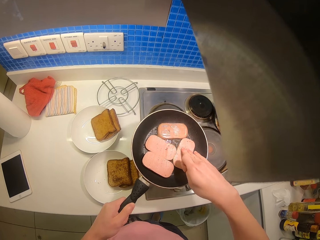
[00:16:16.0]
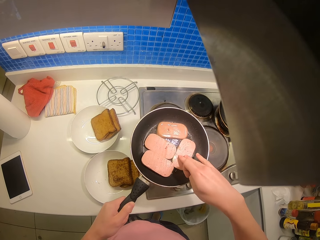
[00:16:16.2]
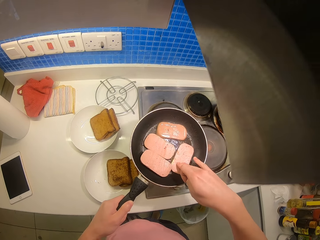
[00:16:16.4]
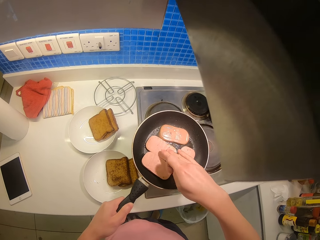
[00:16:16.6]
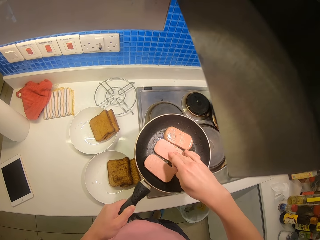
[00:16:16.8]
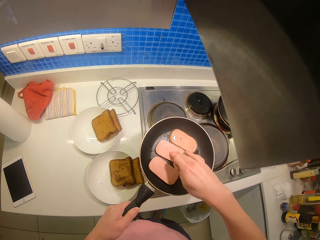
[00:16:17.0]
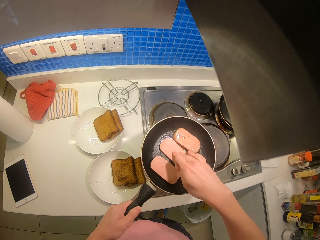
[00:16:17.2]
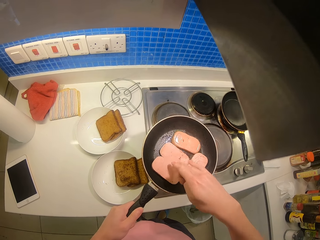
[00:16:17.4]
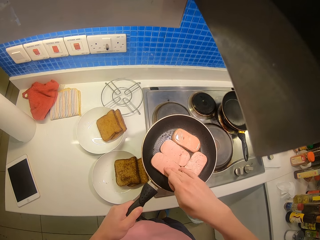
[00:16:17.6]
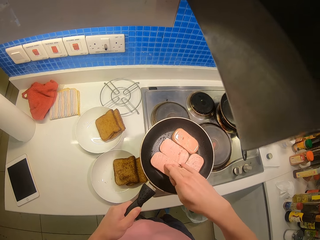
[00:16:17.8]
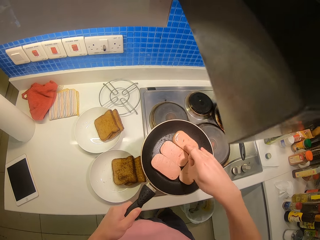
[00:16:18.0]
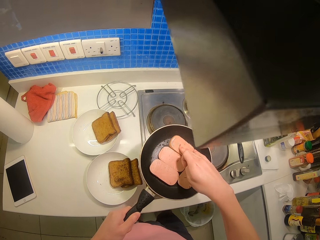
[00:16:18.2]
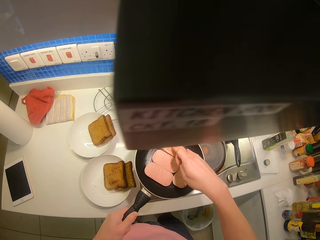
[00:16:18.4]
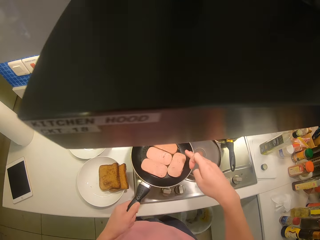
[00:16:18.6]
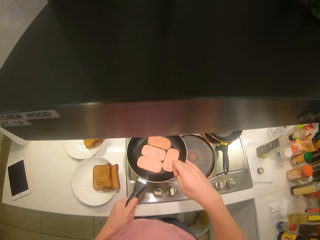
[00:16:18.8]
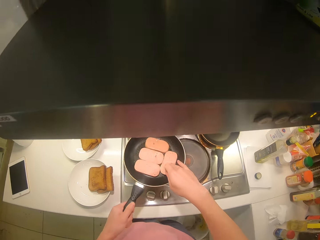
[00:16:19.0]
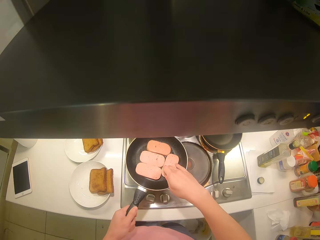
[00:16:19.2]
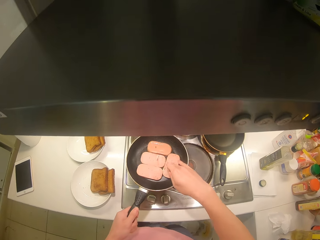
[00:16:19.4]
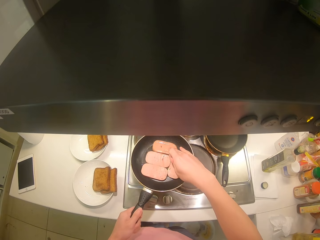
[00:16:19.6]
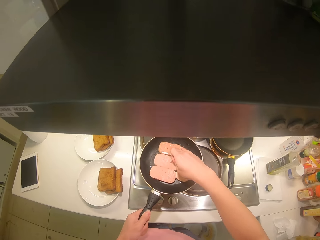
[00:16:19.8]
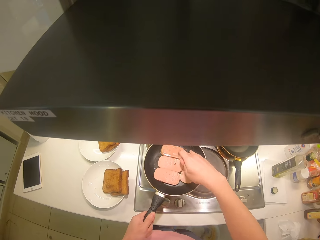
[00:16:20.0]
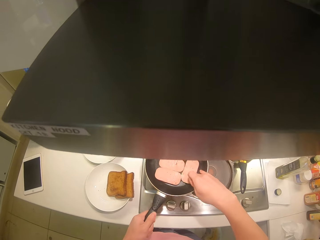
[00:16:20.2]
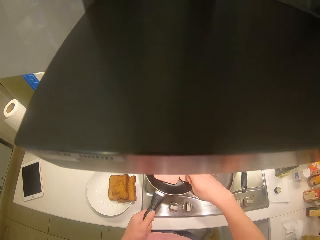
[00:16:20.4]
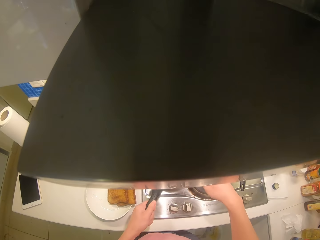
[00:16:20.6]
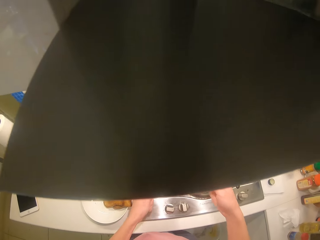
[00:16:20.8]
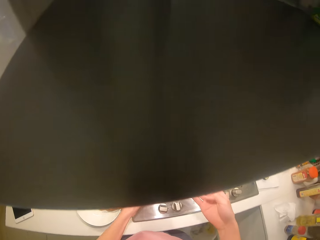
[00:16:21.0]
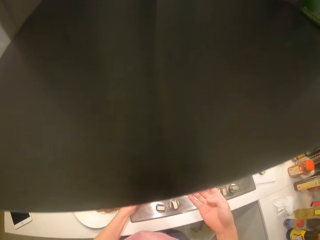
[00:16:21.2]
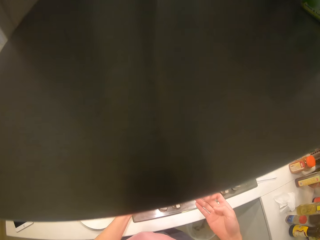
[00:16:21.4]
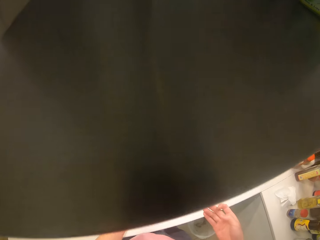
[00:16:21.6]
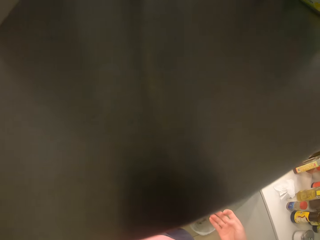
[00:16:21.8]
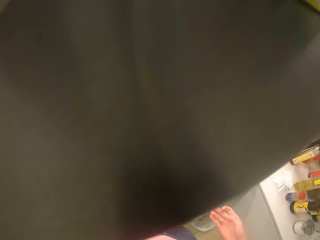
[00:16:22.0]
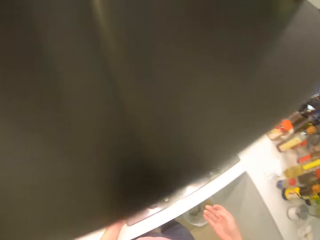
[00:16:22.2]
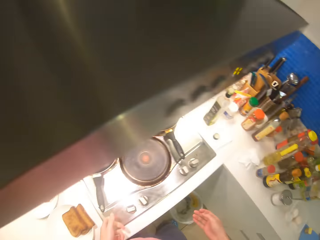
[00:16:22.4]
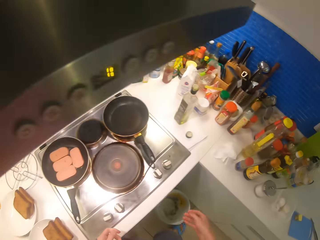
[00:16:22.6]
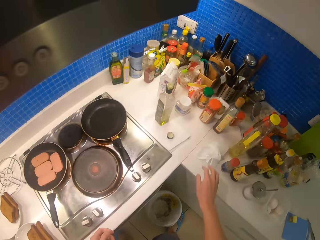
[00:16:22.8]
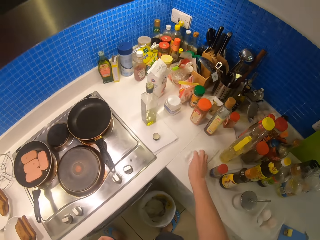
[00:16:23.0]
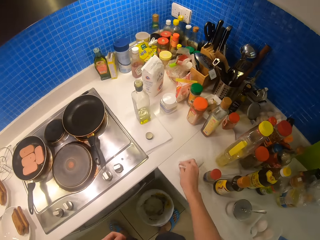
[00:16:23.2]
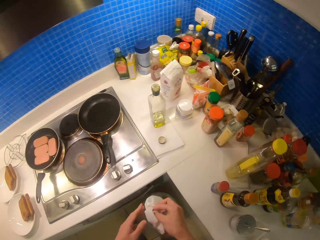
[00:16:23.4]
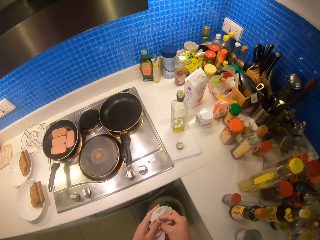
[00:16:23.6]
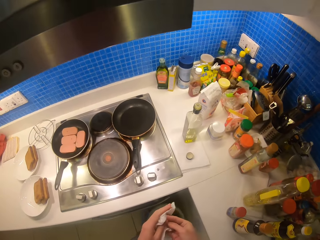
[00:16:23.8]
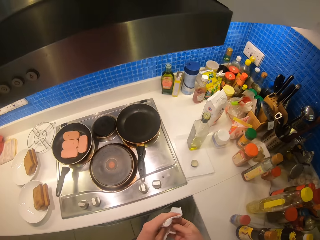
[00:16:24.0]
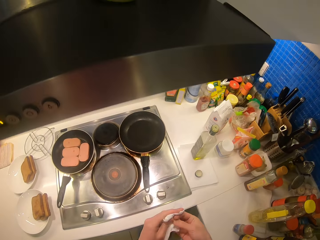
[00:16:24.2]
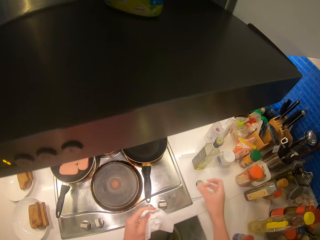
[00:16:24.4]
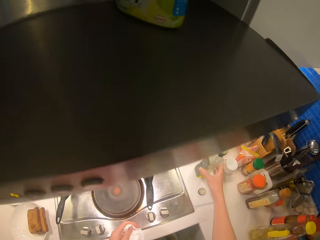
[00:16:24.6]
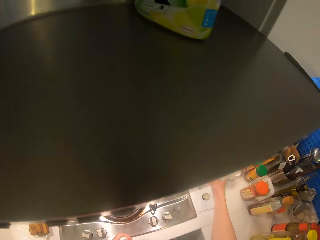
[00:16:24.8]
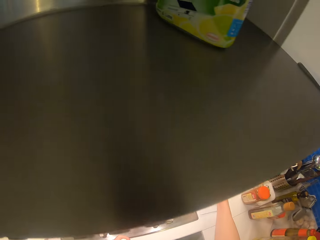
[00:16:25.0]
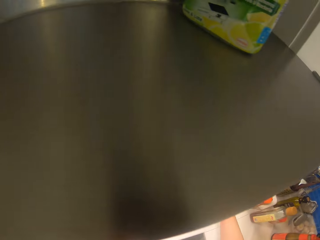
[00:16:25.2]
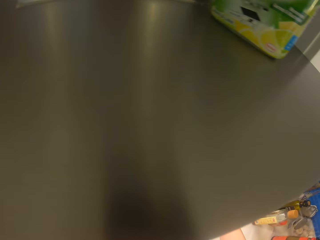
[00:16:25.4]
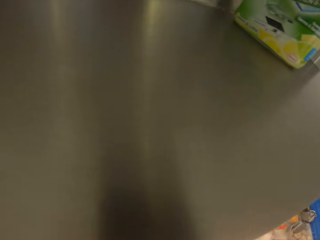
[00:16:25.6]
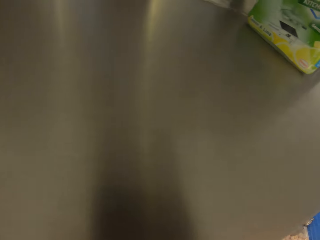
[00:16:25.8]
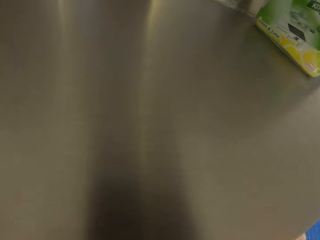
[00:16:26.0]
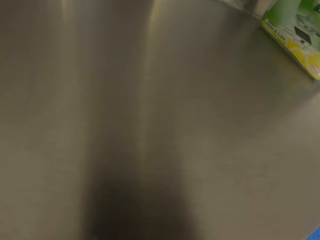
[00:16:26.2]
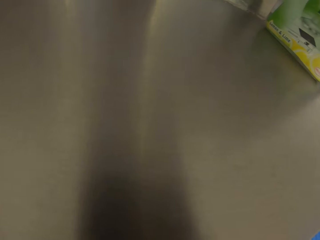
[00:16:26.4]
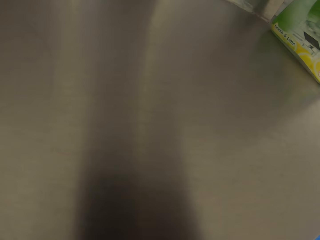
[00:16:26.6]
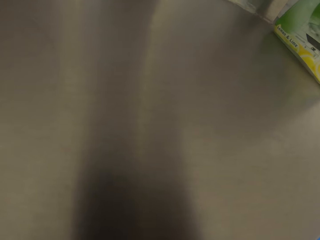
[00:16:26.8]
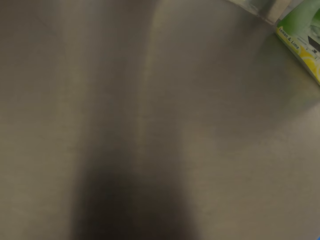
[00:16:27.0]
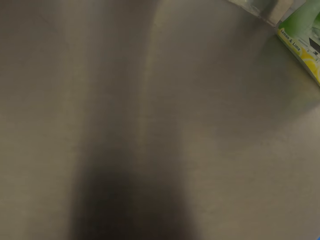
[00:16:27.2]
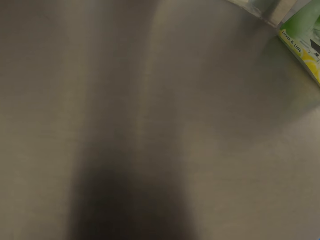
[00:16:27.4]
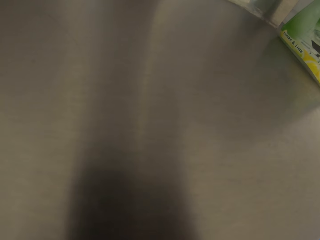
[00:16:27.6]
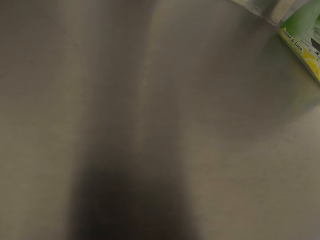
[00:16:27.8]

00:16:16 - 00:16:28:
The camera wearer arranges the sausages in the pan. They put the pan on the cooker. They wipe the oil off the hands with the serviette. They take the cooking oil. They cook.

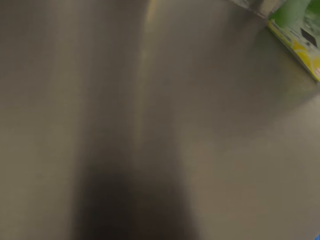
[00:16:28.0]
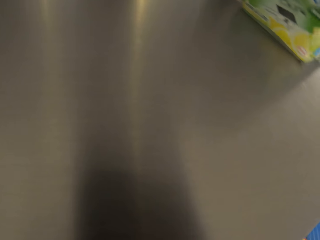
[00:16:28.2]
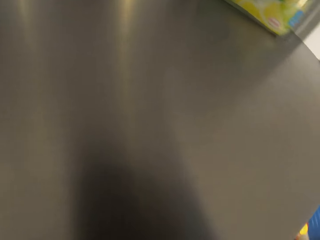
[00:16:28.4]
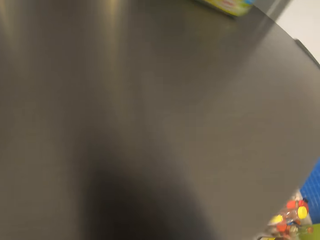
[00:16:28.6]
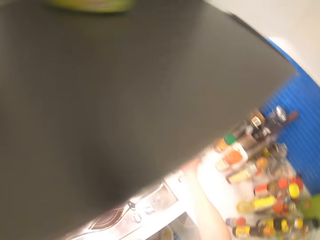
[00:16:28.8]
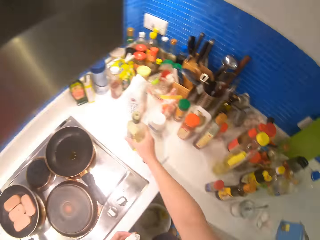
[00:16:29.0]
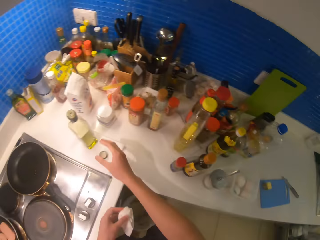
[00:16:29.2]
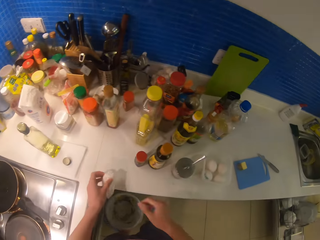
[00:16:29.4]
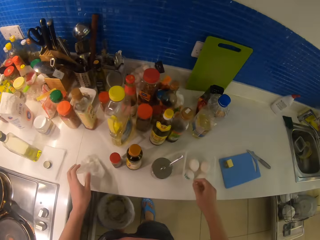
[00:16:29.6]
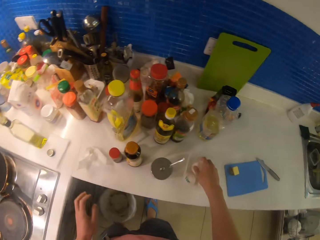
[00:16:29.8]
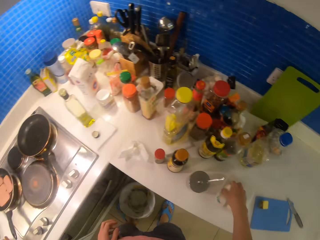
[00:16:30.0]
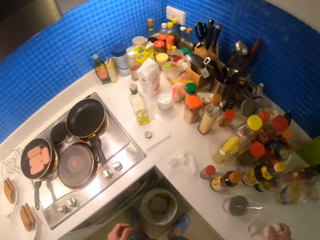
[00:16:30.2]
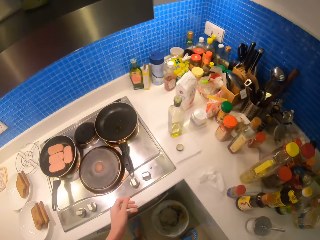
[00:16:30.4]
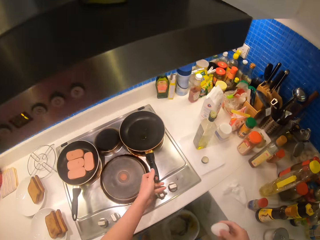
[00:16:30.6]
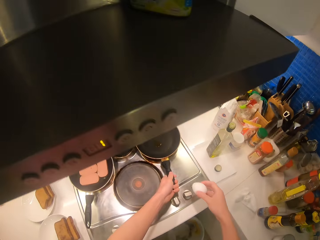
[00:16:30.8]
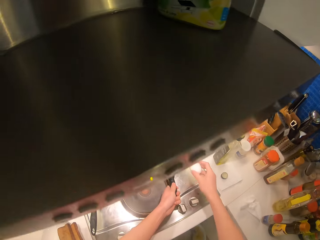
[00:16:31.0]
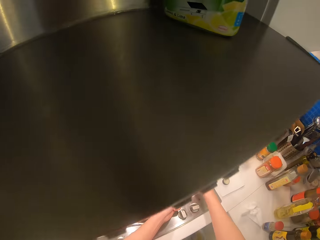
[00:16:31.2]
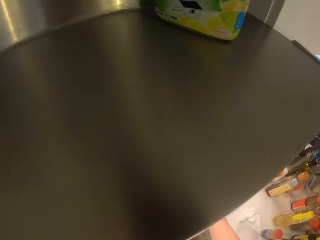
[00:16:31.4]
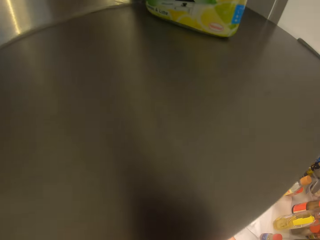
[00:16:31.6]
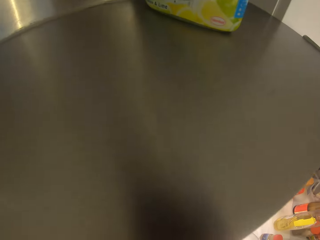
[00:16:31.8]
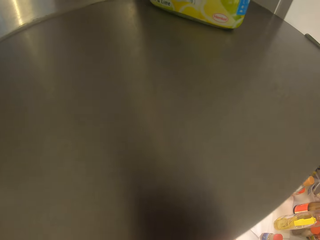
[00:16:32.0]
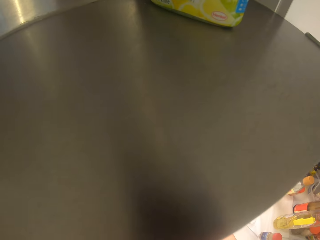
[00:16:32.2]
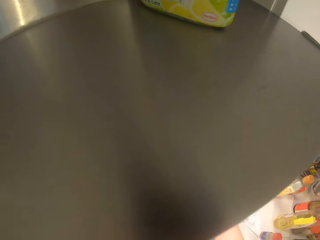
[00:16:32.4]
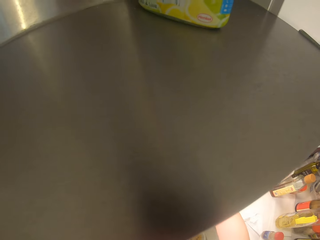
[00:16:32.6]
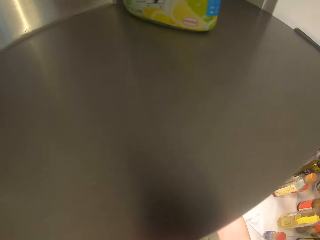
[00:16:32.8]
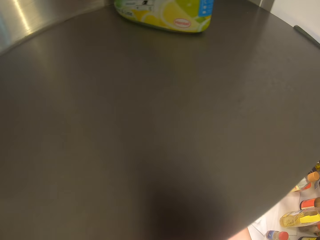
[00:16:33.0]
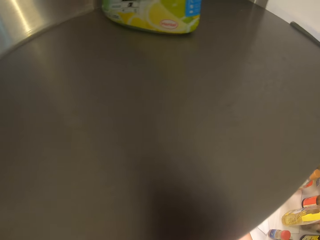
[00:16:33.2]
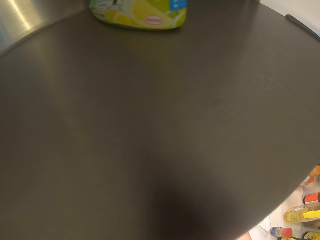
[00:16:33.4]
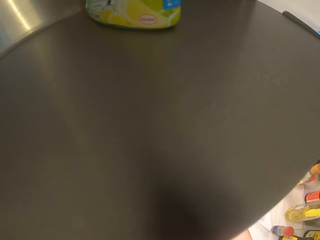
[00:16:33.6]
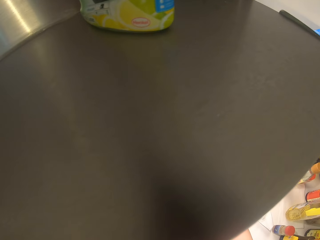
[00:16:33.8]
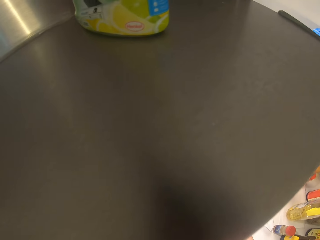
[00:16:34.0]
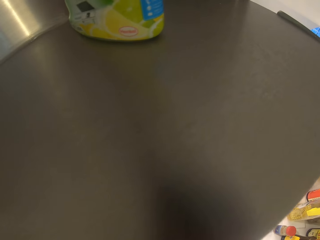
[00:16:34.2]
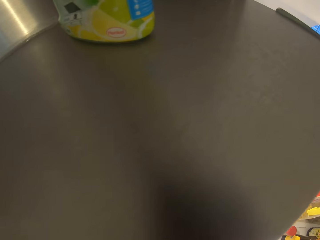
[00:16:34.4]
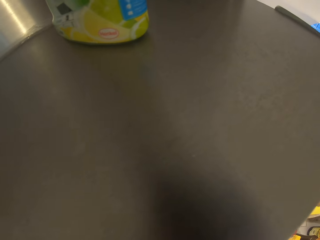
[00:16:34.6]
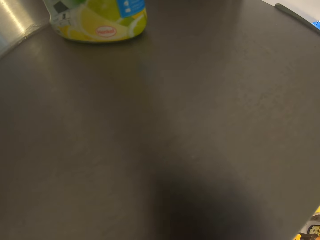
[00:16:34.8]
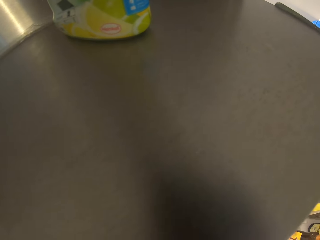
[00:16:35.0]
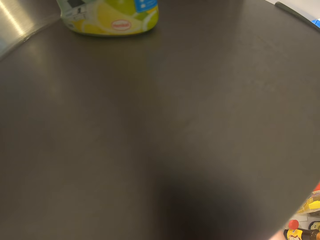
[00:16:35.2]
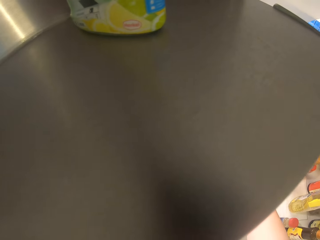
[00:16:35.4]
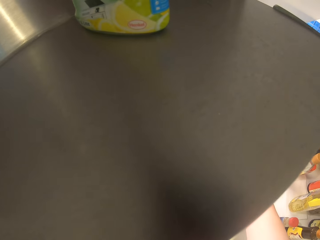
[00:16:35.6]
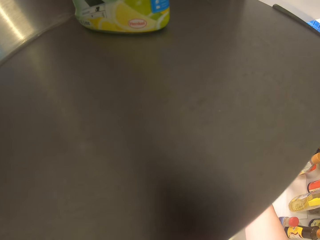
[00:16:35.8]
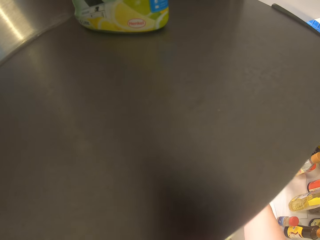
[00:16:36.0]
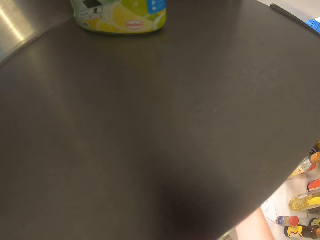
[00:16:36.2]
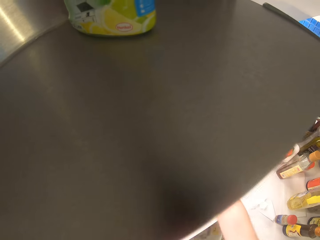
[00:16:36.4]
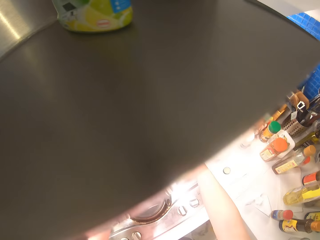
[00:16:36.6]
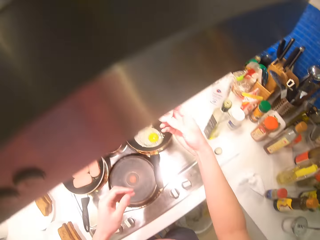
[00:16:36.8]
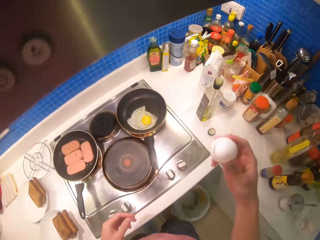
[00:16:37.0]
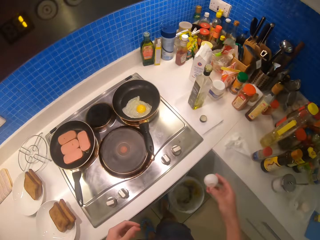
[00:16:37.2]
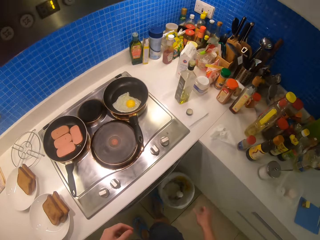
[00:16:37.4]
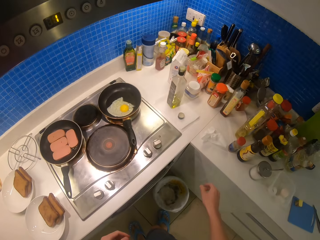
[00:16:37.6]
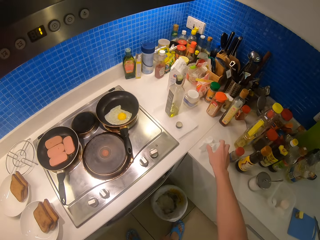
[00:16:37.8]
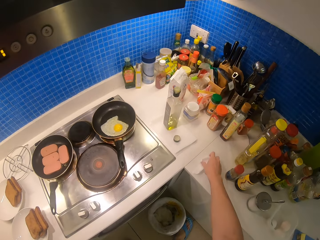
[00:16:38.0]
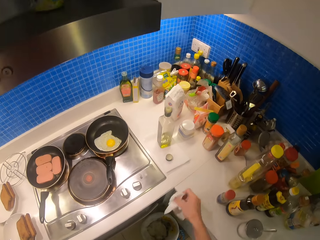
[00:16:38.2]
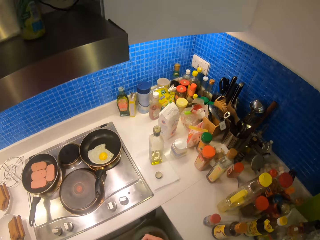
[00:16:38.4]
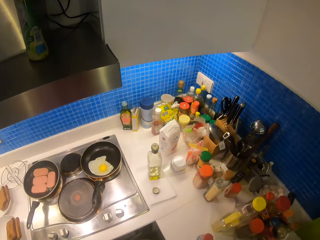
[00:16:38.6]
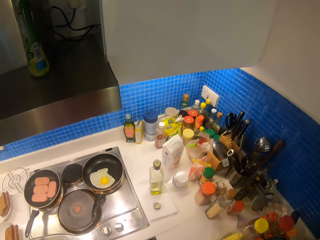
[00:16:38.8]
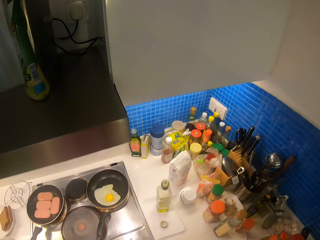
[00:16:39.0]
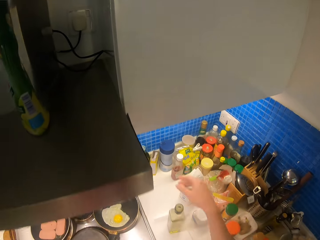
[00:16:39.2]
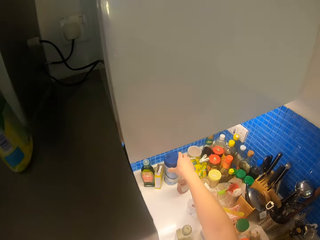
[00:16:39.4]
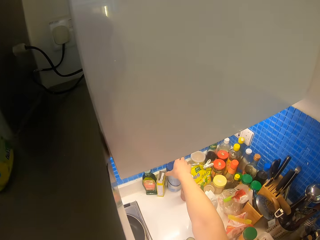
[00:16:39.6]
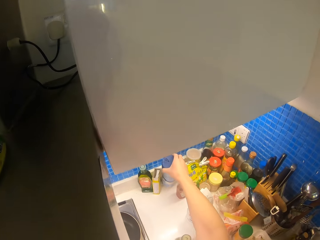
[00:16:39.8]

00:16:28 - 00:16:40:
The camera wearer puts the bottle of oil on the counter. They throw the kitchen tissue on the counter. They take up an egg. They put something on the frying pan. They discard the eggshell in the bin. They take up the kitchen tissue.
